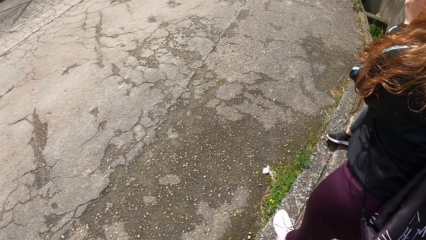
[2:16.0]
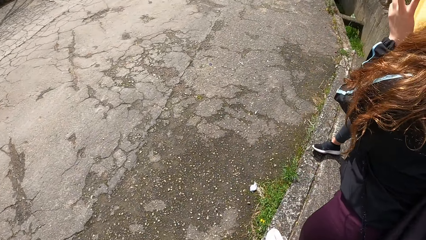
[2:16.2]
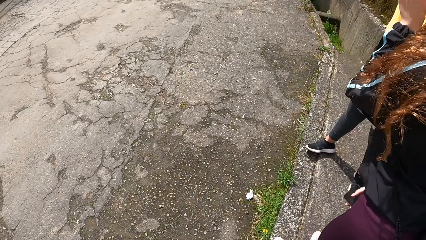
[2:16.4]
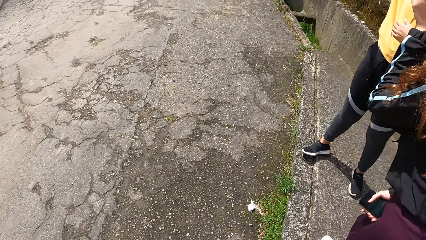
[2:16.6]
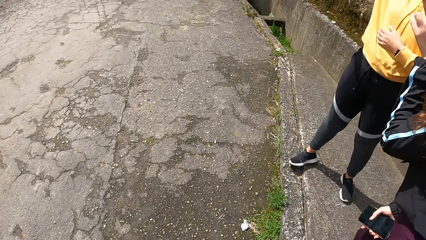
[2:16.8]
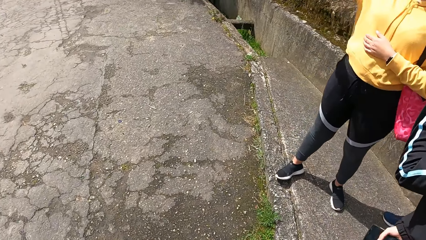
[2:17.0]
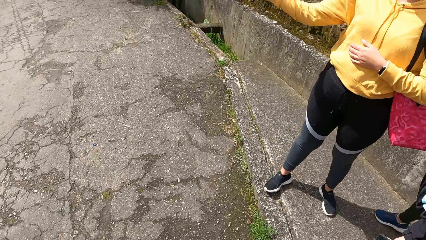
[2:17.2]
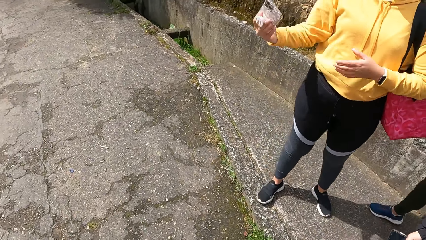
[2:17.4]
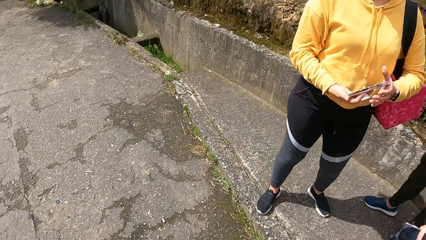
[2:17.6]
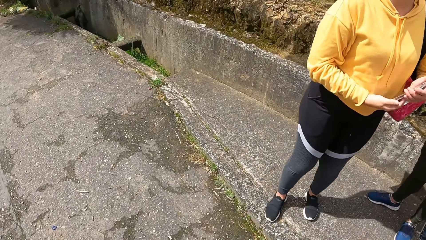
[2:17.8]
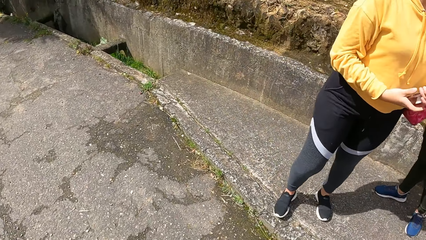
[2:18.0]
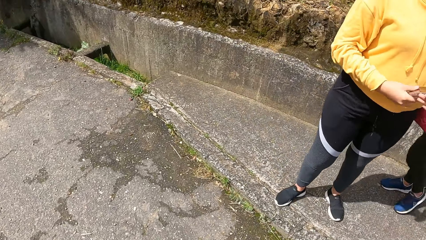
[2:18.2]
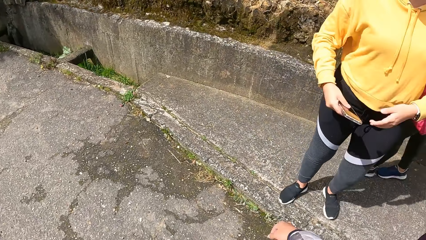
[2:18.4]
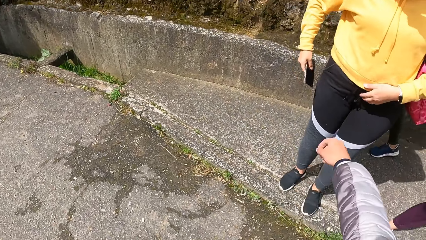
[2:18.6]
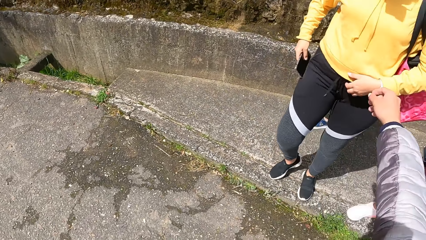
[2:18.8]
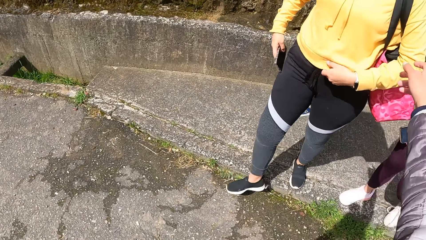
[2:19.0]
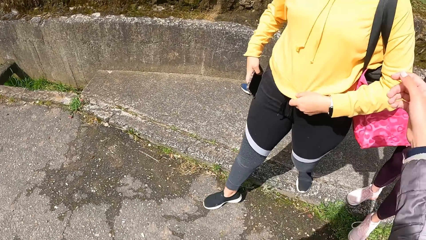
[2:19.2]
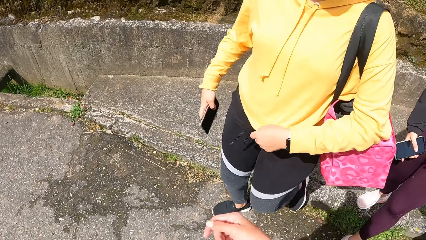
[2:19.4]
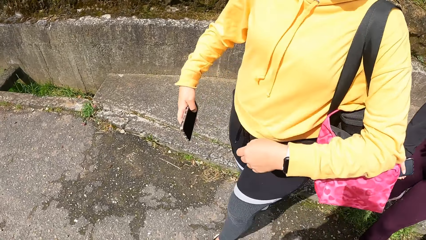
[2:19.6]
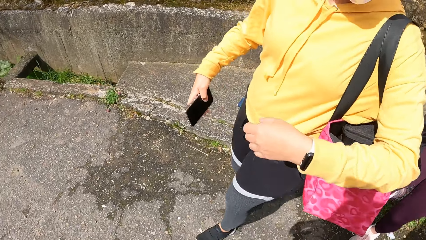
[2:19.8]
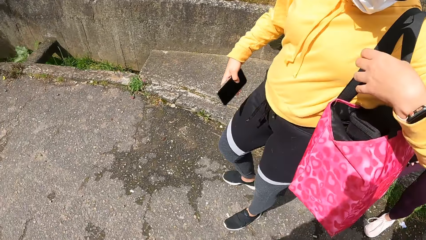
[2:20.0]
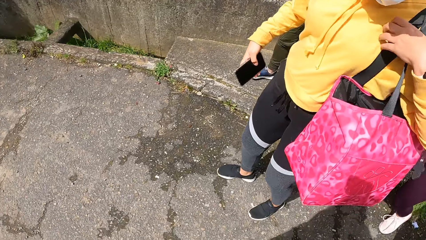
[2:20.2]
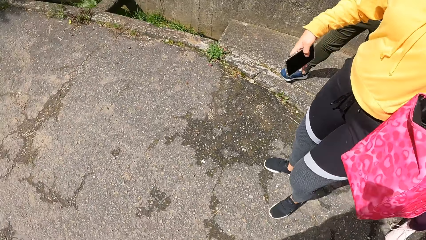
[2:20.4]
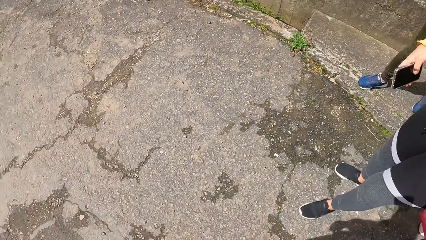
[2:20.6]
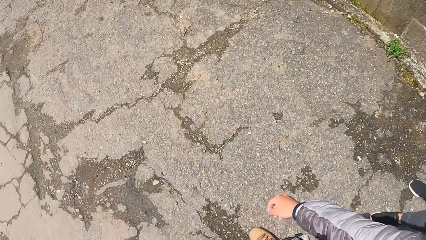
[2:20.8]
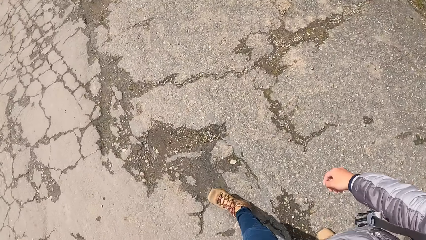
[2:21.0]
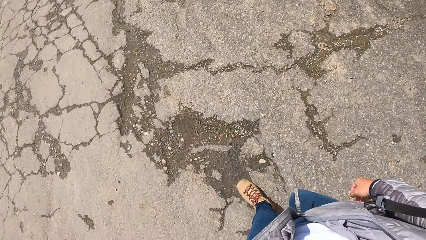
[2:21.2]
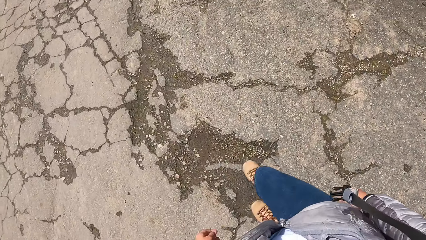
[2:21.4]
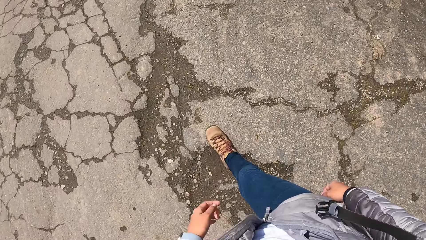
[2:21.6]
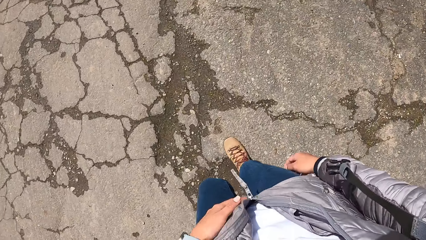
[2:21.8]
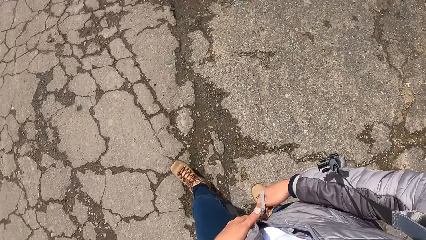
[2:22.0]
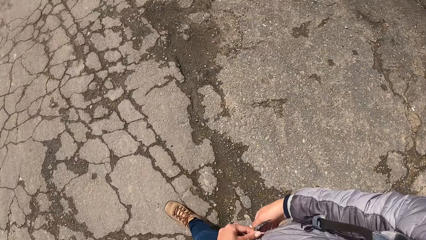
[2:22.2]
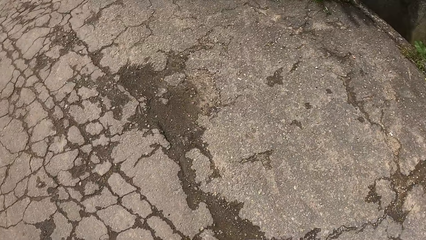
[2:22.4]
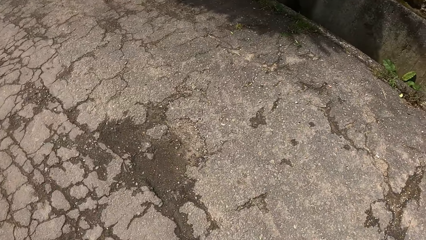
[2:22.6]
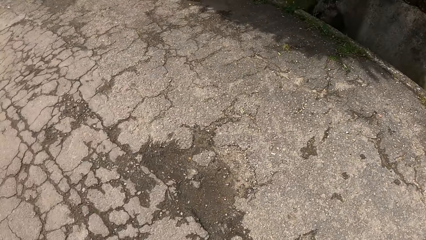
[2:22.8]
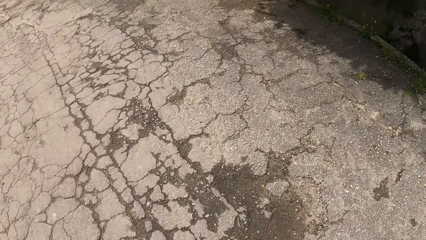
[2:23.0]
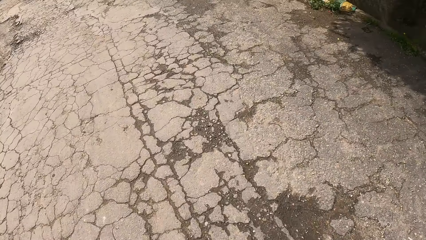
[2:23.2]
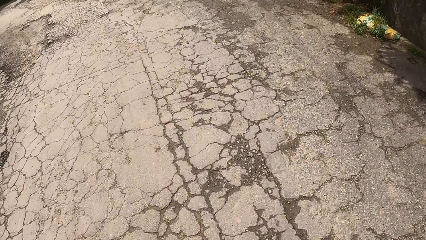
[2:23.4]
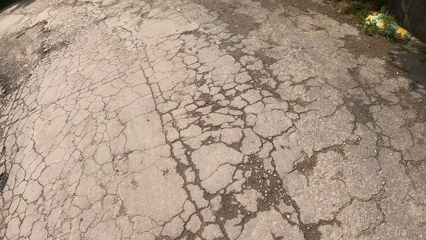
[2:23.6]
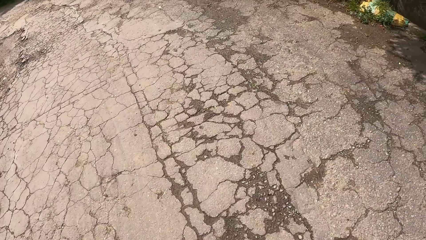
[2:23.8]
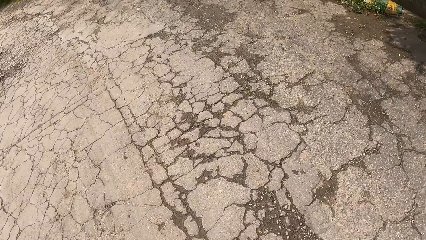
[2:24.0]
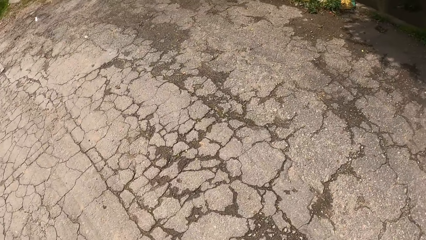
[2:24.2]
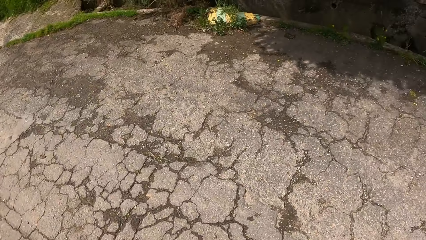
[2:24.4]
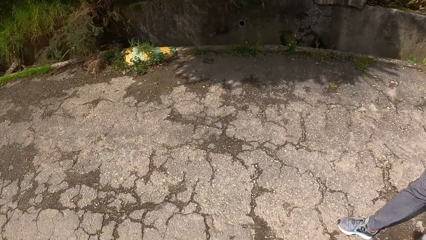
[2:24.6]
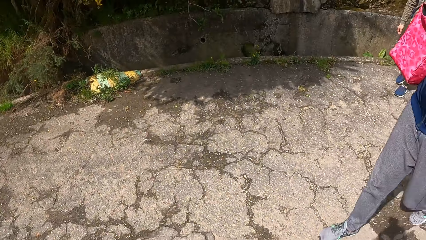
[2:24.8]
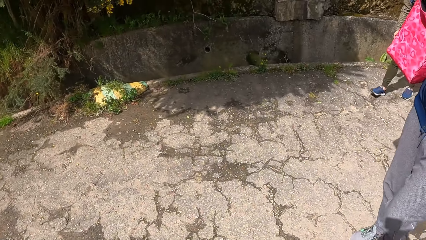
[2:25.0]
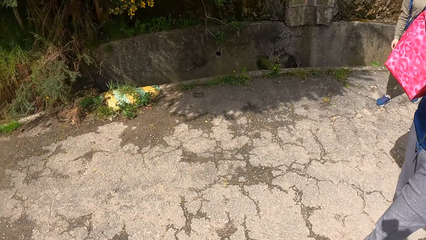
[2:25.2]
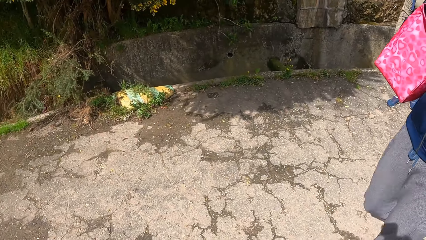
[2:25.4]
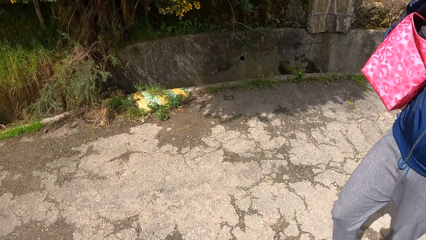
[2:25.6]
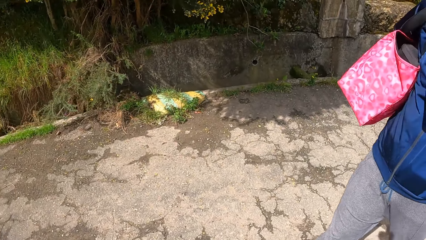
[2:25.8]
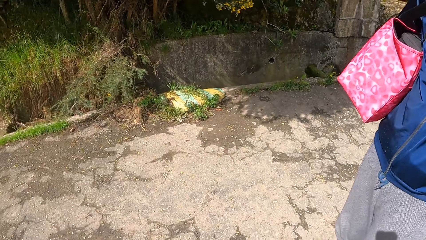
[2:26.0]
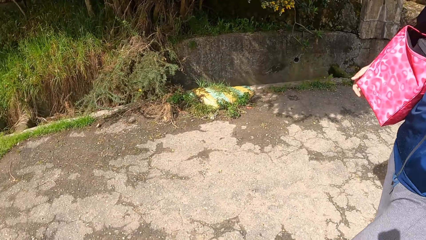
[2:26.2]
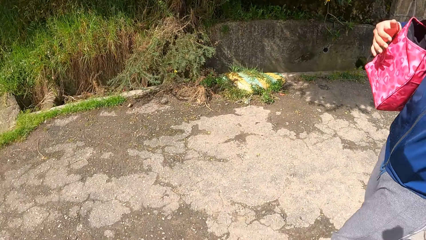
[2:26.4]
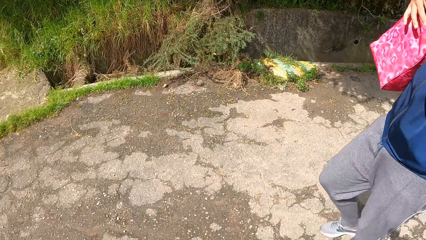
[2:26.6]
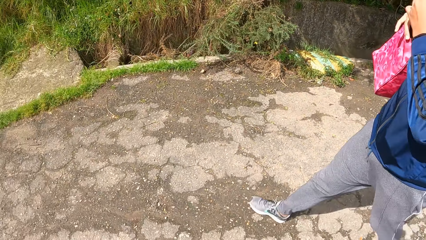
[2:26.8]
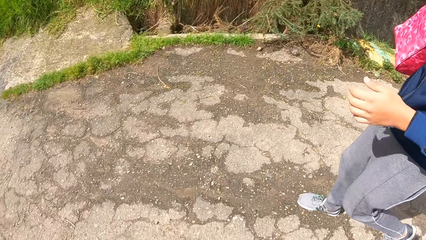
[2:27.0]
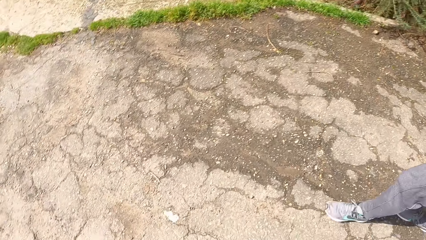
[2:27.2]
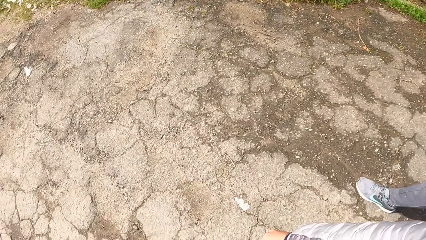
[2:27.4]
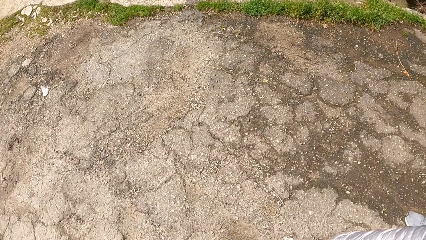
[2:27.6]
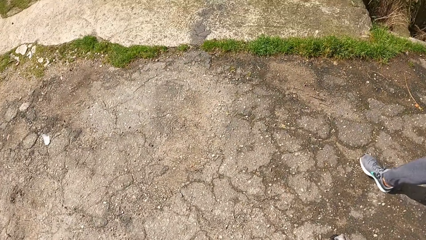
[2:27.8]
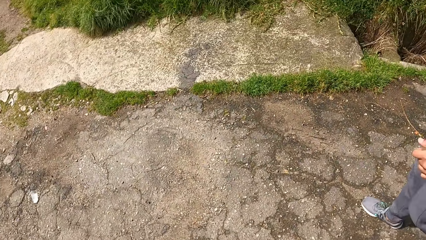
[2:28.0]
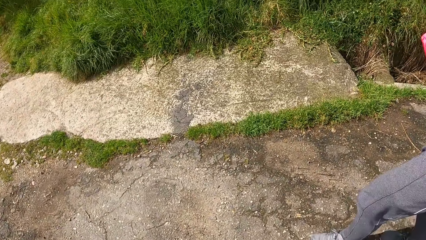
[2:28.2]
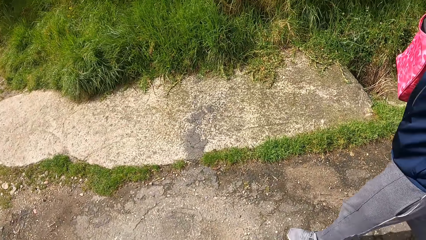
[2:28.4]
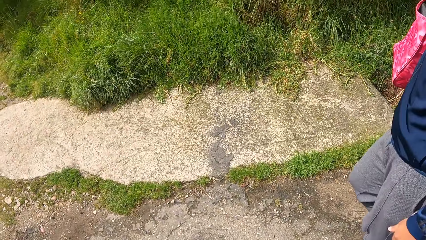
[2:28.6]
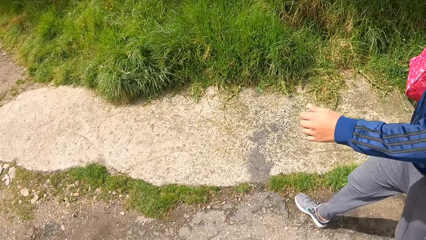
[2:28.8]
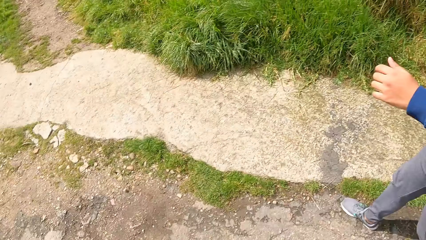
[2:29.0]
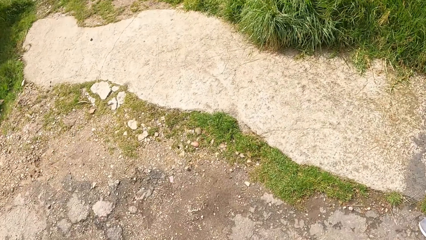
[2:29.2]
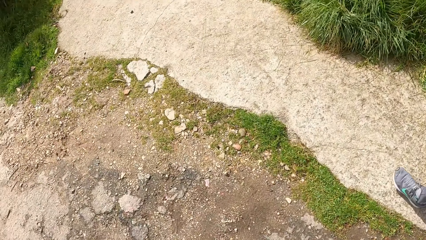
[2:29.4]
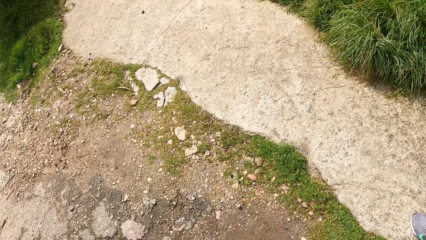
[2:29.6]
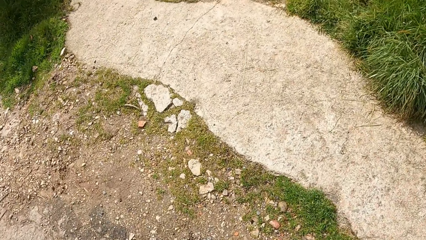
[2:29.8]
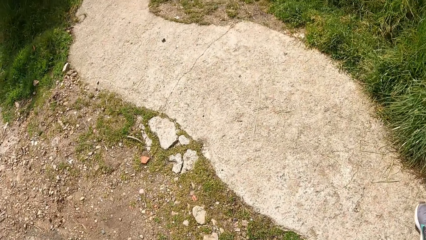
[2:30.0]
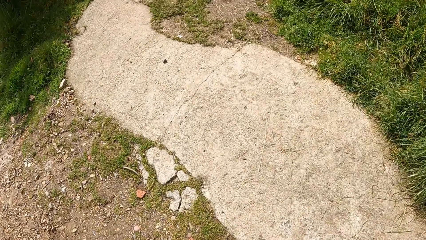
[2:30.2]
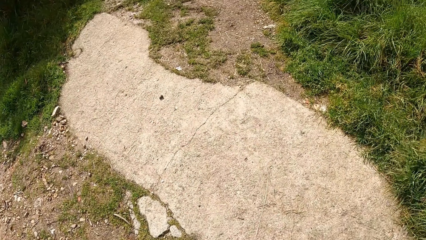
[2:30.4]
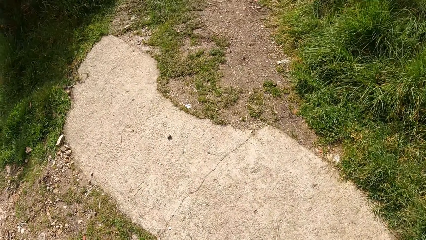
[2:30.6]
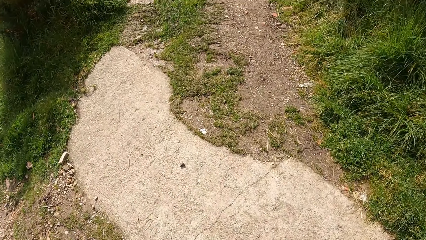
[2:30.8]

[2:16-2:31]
The camera wearer walks around. The woman passes a phone from her right hand to her left hand. The woman passes the phone from her left hand to her right hand. The camera wearer walks on a road. The man walks on the road. The camera wearer walks on a bush path.
